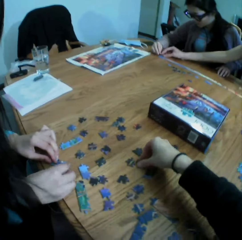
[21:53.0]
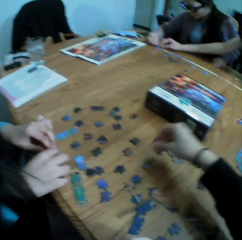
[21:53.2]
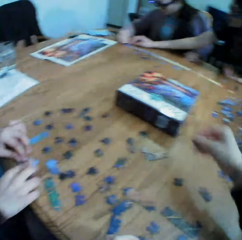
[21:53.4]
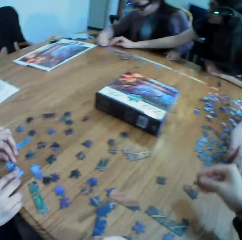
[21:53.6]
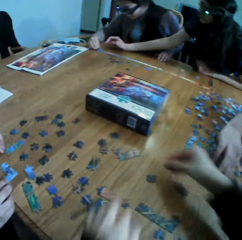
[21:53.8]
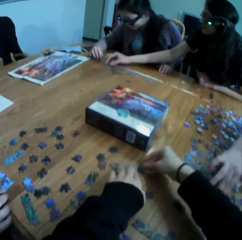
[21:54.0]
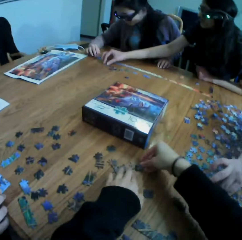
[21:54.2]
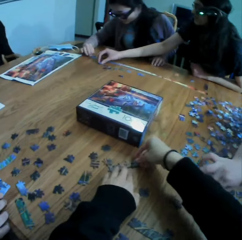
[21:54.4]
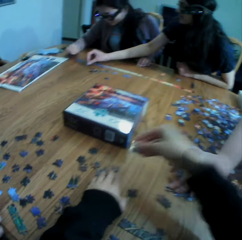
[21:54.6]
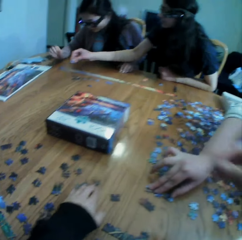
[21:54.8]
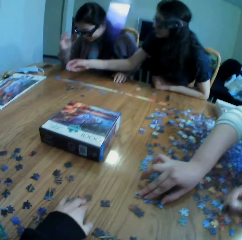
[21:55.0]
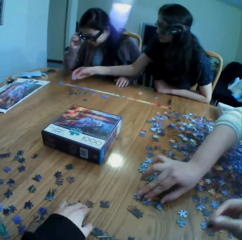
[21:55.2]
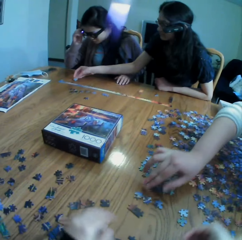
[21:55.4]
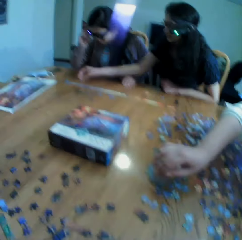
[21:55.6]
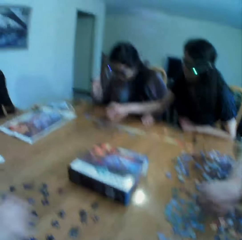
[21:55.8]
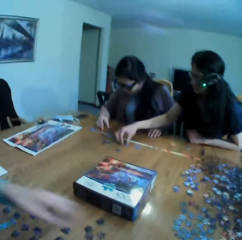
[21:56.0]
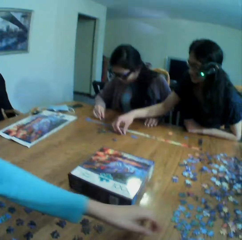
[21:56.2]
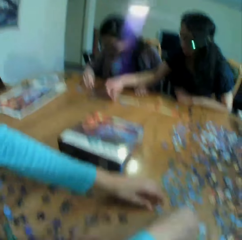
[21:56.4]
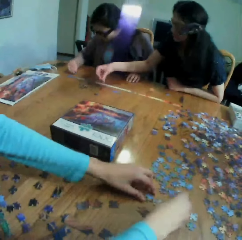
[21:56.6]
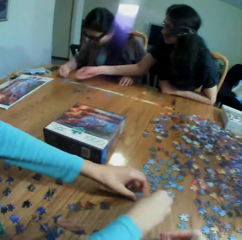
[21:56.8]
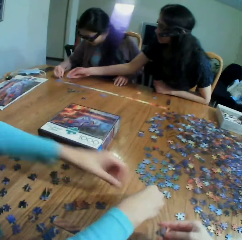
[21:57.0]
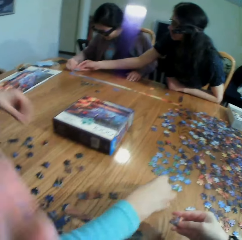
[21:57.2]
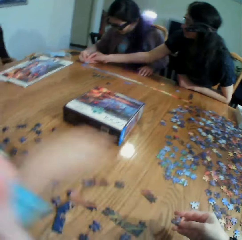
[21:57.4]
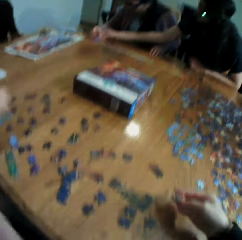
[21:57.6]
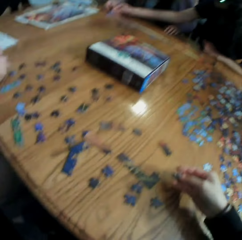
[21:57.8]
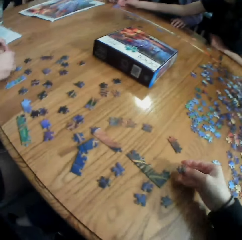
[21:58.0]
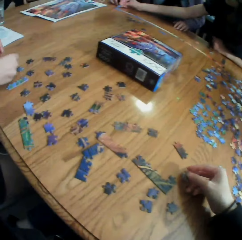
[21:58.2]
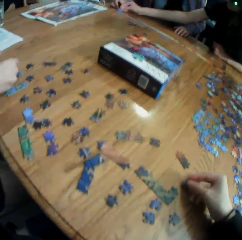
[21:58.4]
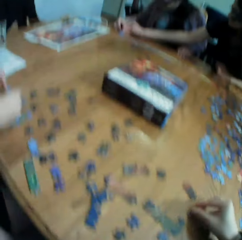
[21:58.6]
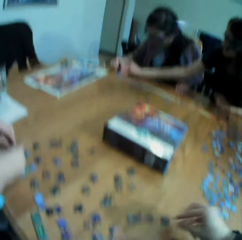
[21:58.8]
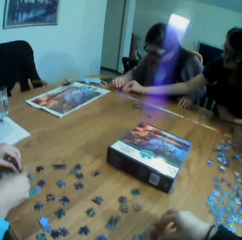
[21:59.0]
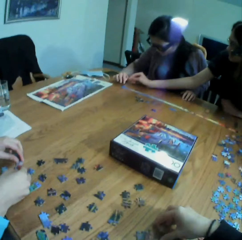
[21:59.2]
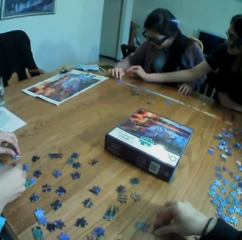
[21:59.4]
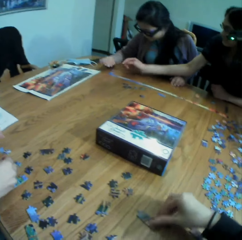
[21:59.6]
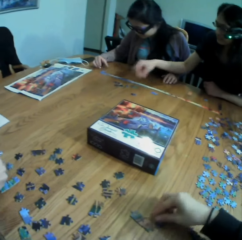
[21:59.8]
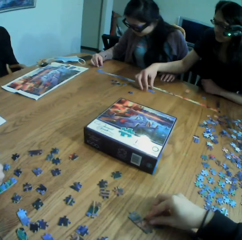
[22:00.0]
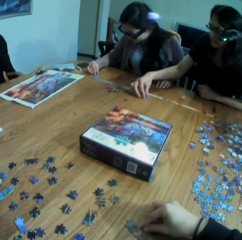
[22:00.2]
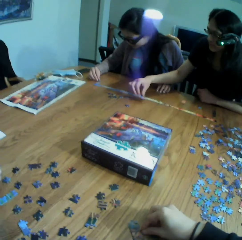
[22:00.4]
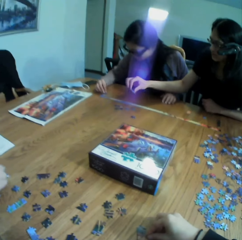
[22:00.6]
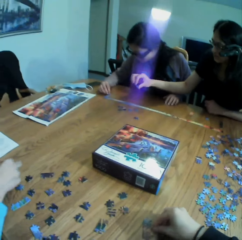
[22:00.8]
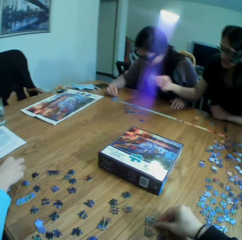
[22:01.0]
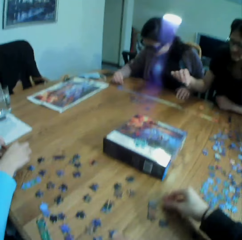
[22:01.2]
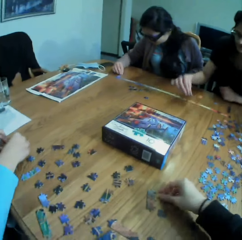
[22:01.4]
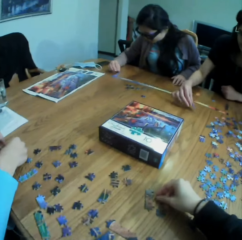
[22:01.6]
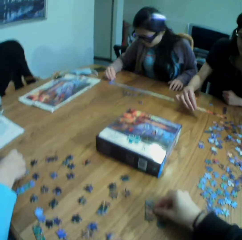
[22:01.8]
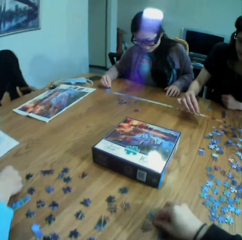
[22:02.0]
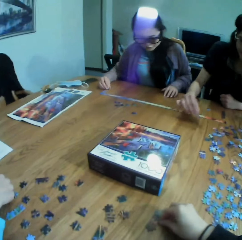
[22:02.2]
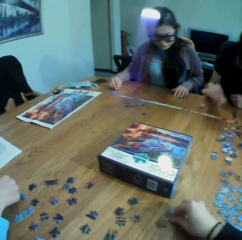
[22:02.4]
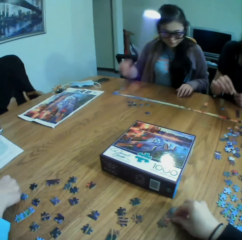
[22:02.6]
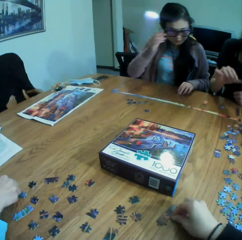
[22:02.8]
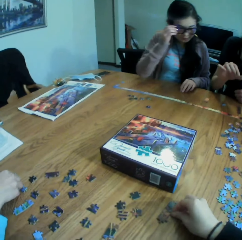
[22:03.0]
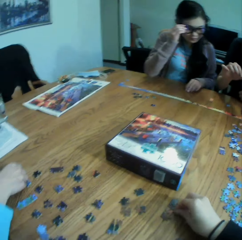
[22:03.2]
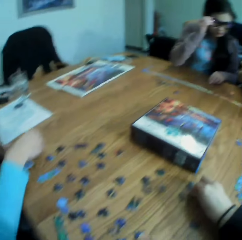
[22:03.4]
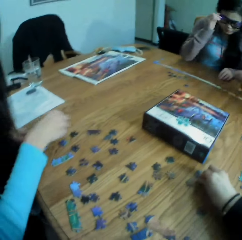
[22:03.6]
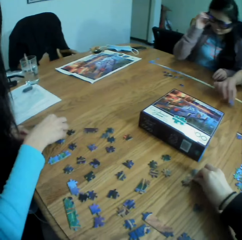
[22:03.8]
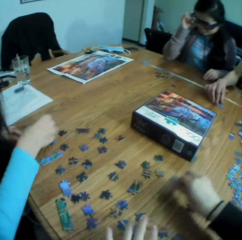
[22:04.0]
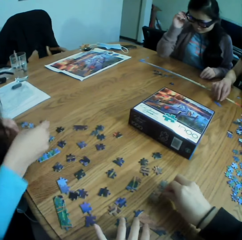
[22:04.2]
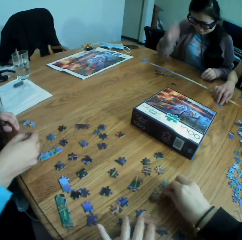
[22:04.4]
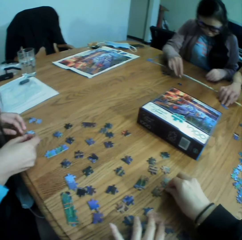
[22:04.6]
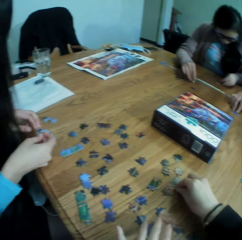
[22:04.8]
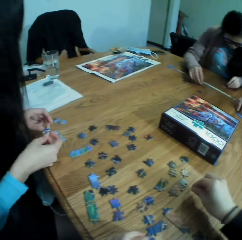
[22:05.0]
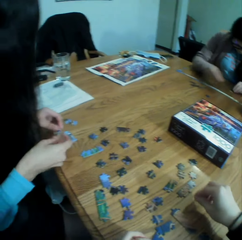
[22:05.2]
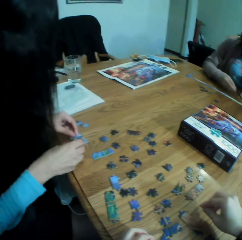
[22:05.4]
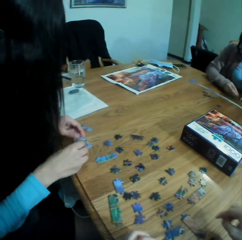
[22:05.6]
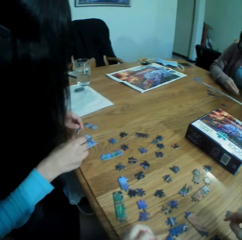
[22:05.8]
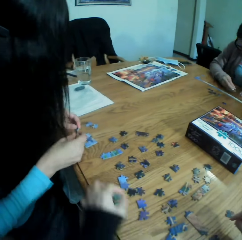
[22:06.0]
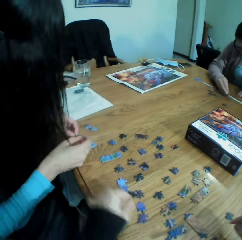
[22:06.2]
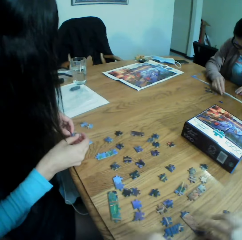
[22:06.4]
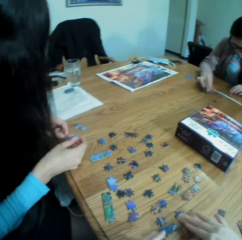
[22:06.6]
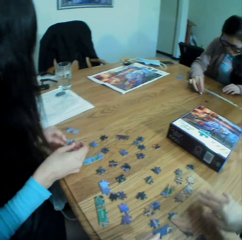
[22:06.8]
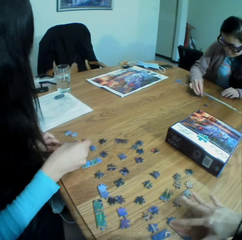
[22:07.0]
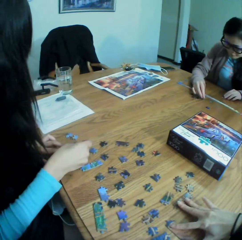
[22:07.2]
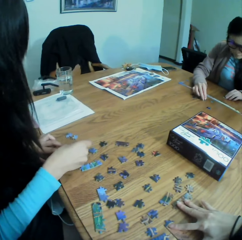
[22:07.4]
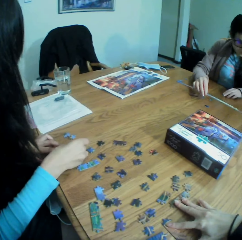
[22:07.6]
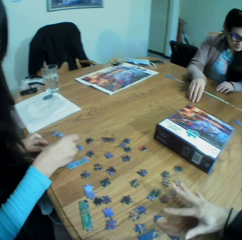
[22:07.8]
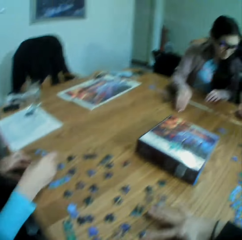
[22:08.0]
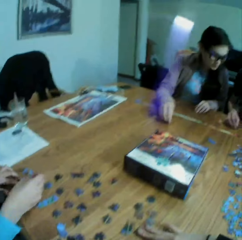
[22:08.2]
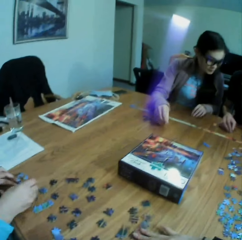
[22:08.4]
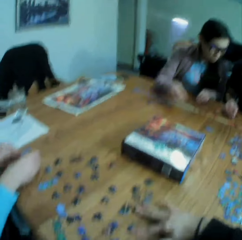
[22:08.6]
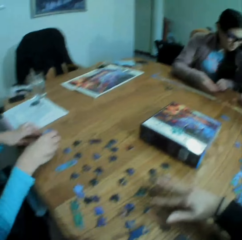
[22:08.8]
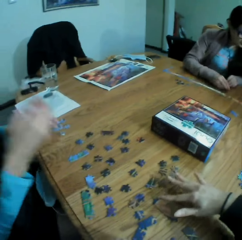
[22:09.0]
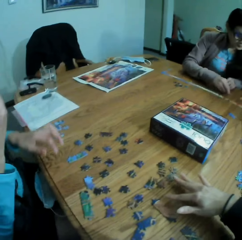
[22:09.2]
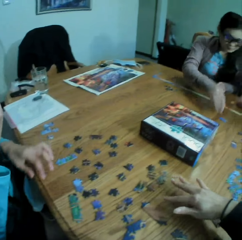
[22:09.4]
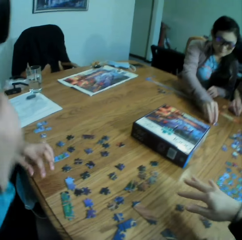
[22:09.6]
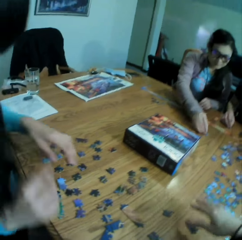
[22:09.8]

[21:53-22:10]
The camera wearer takes a puzzle. They join the puzzles. They move the puzzle on the table. They look at the table. They look at the puzzle. They move the puzzles on the table. They move the puzzles with both hands. They move the hand on the table. They put the hand on the table.

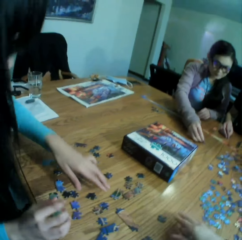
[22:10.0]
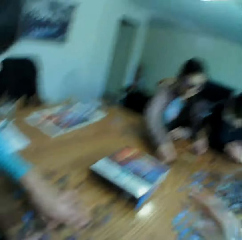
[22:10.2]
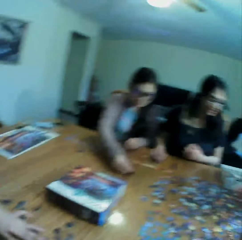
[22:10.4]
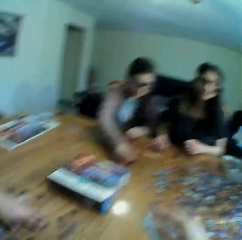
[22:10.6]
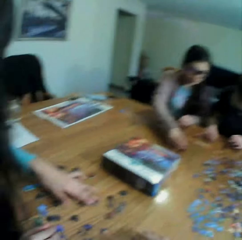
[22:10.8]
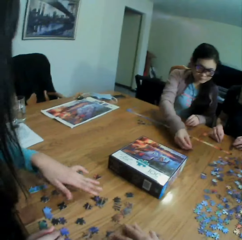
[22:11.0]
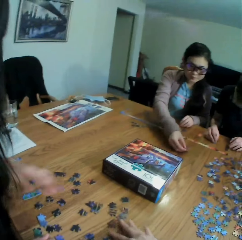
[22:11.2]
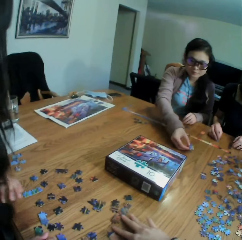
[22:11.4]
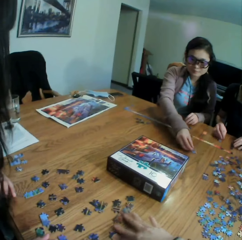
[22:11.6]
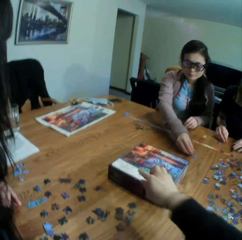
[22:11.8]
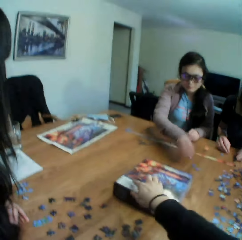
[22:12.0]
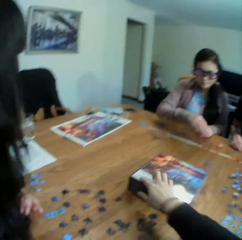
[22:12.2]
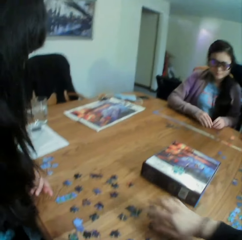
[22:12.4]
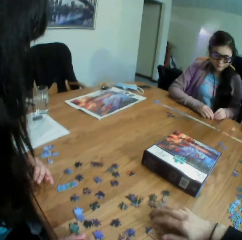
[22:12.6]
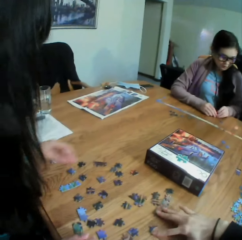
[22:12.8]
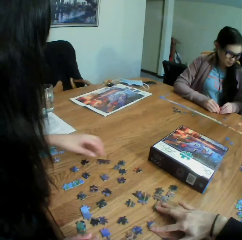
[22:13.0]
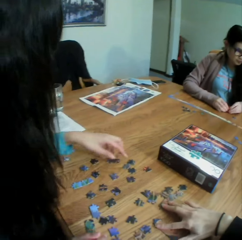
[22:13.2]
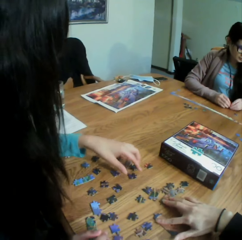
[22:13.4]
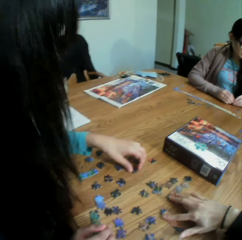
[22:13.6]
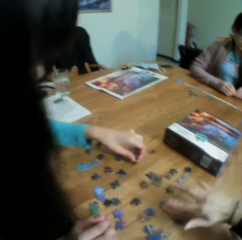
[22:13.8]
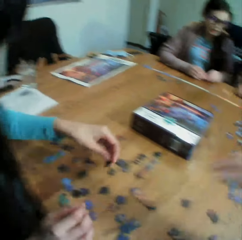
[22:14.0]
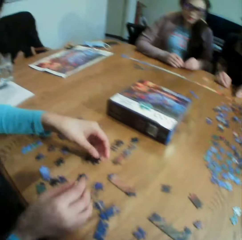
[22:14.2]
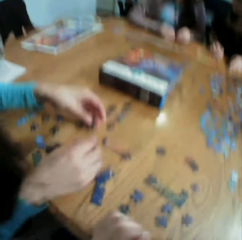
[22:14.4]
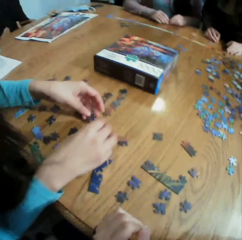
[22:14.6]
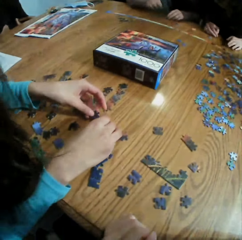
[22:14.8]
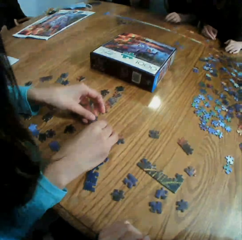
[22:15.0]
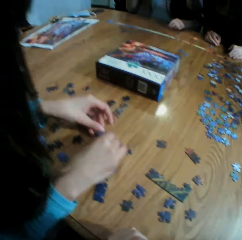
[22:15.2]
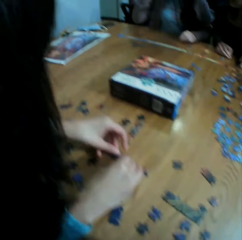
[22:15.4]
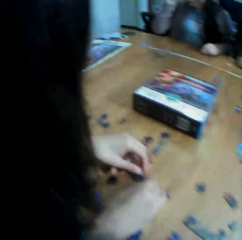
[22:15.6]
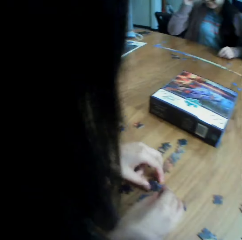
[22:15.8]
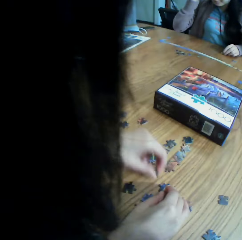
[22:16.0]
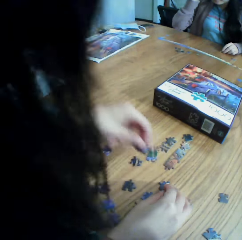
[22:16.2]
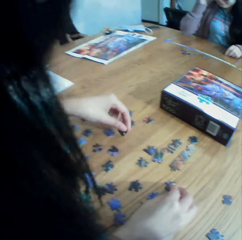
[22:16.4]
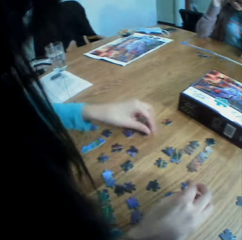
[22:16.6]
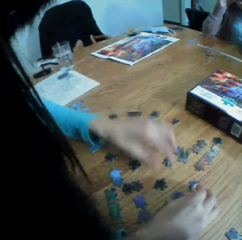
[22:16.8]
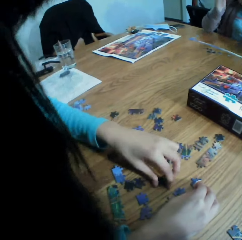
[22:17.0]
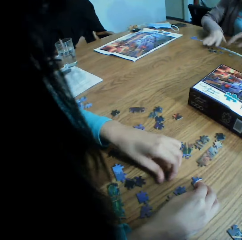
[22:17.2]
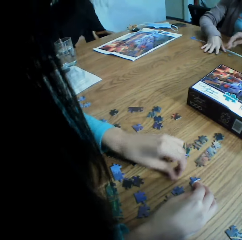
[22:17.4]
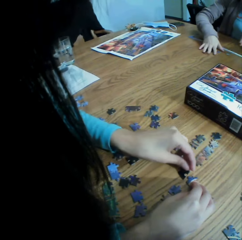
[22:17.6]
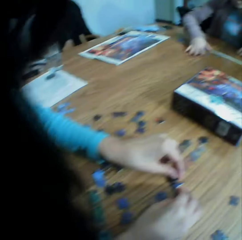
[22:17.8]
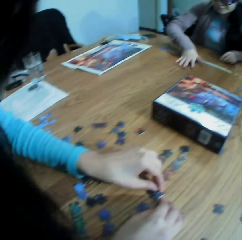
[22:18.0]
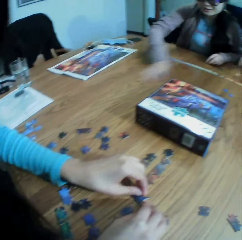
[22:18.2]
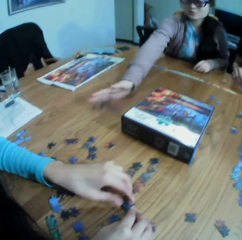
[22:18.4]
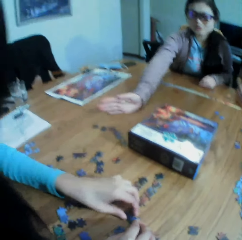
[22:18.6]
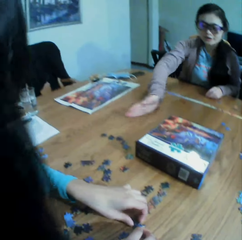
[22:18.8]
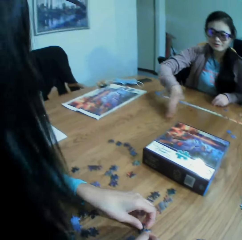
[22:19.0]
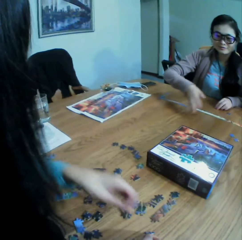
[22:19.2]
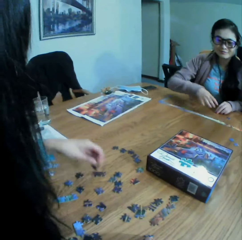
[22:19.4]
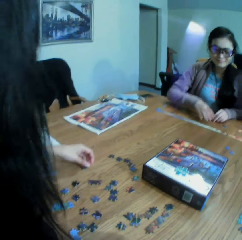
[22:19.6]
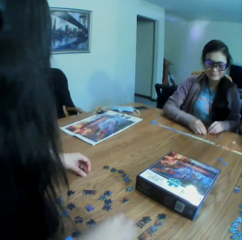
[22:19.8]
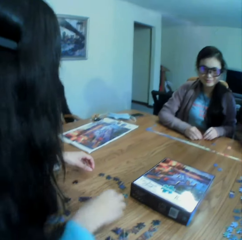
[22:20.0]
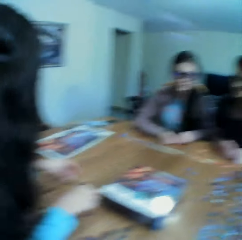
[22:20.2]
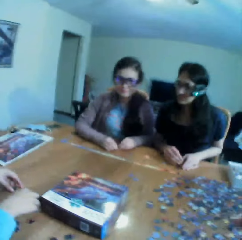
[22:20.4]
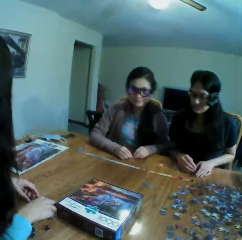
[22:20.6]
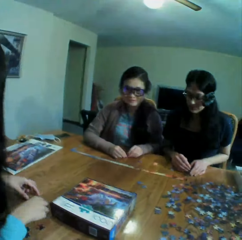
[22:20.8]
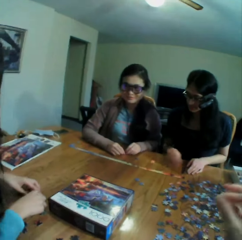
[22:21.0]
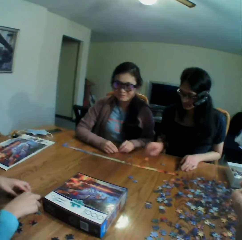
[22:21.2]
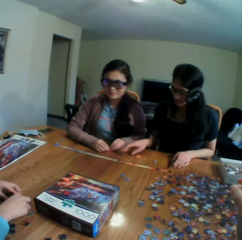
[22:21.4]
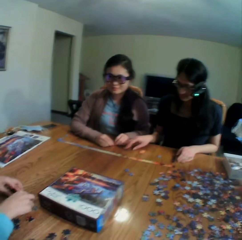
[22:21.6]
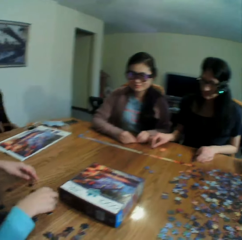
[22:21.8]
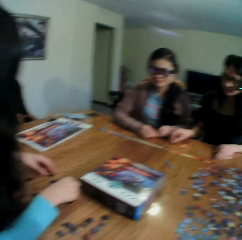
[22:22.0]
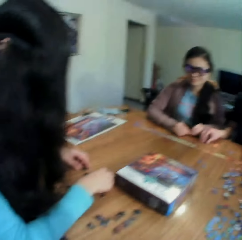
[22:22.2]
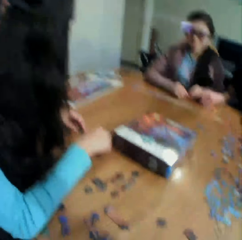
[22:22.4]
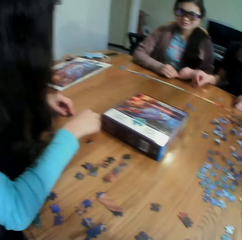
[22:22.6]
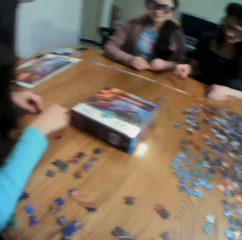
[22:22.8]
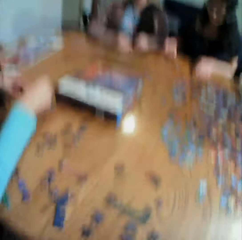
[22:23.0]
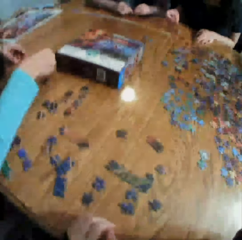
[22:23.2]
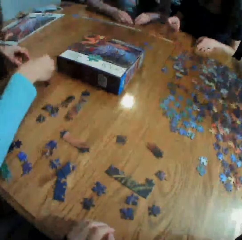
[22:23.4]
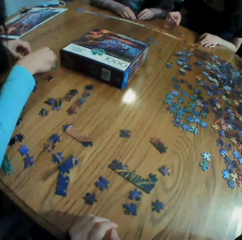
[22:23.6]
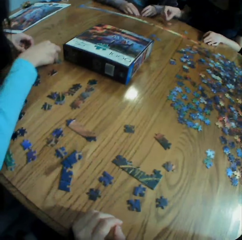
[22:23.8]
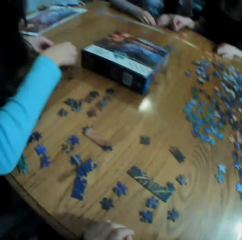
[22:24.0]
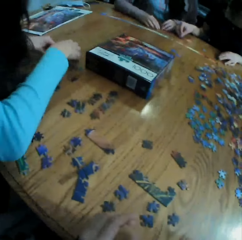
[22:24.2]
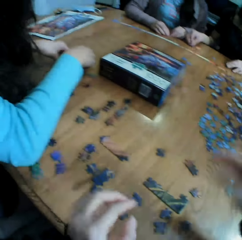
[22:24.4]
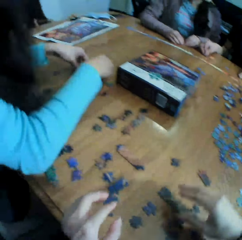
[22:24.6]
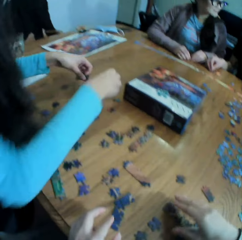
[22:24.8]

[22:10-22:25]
The camera wearer converses with the colleagues. They move the puzzles on the table. They point at the puzzle. They move the puzzles at the table. They look at the table. They look at a woman. Another woman talks to the colleagues. The camera wearer looks at the other woman. They respond to the other woman. They move the hand. They look at the table.
